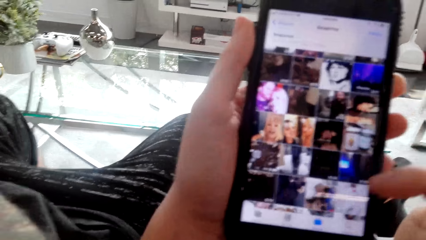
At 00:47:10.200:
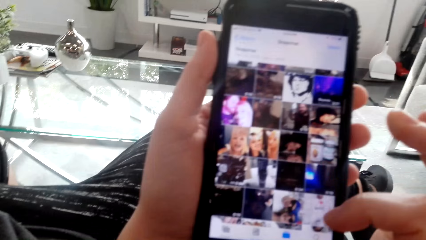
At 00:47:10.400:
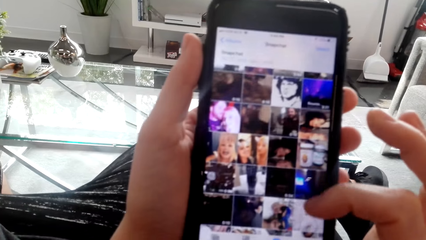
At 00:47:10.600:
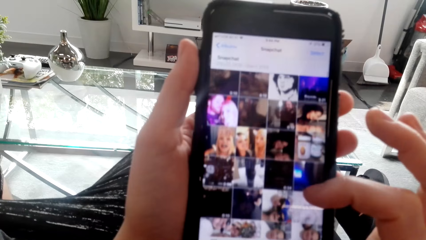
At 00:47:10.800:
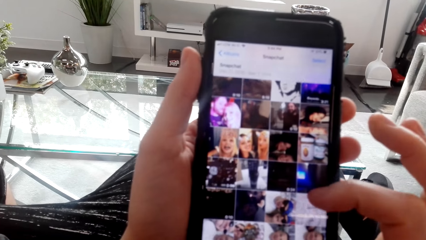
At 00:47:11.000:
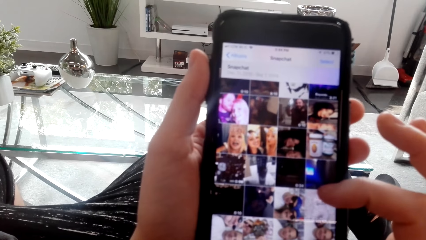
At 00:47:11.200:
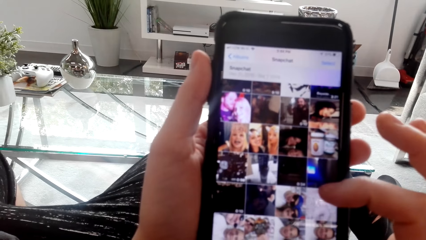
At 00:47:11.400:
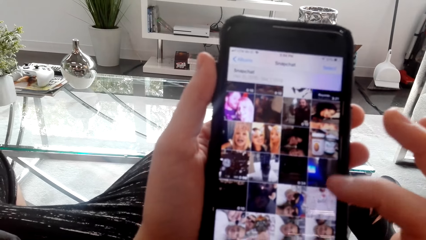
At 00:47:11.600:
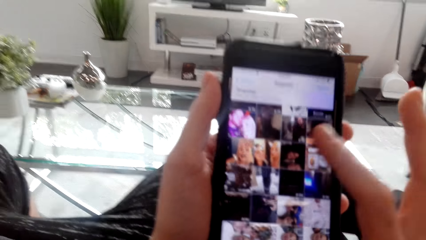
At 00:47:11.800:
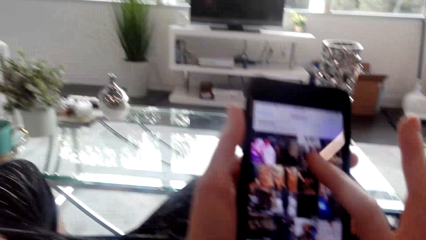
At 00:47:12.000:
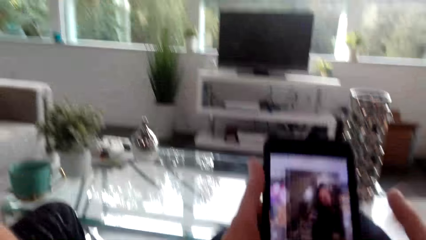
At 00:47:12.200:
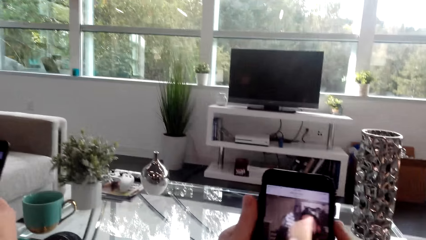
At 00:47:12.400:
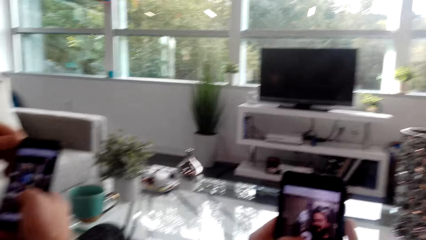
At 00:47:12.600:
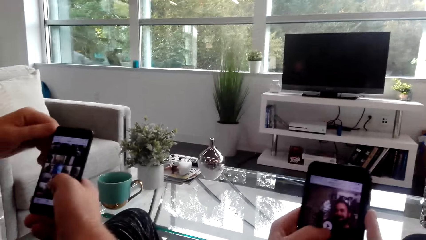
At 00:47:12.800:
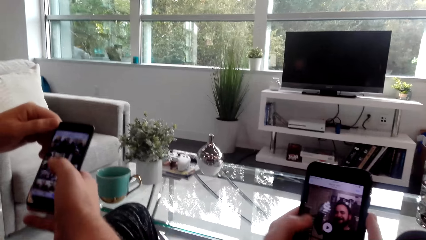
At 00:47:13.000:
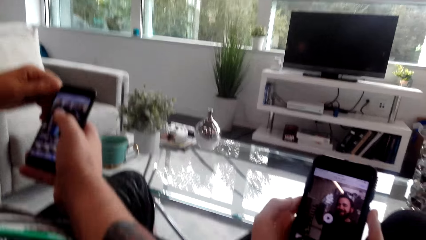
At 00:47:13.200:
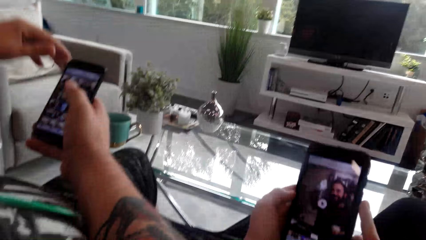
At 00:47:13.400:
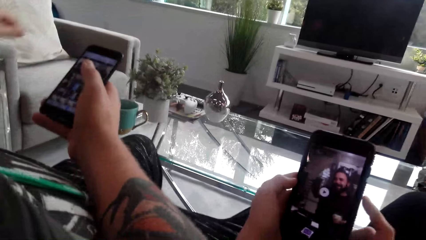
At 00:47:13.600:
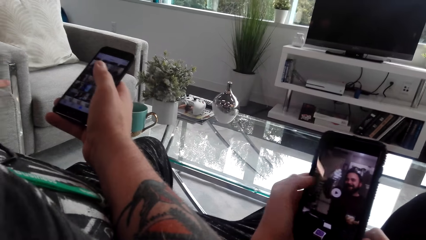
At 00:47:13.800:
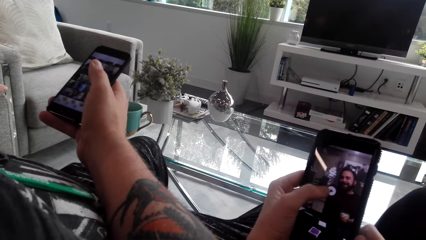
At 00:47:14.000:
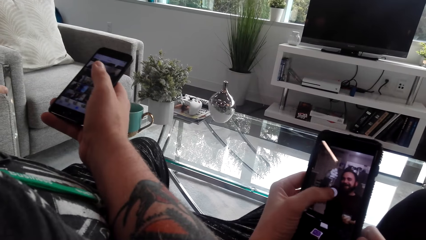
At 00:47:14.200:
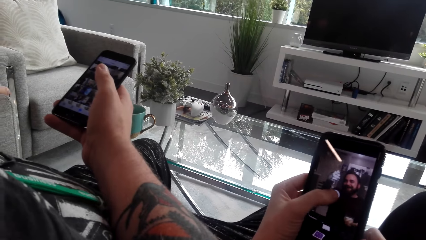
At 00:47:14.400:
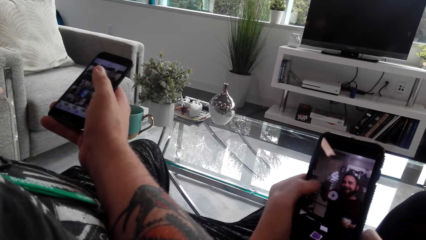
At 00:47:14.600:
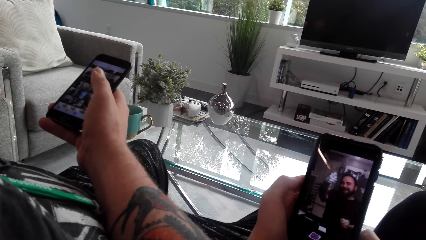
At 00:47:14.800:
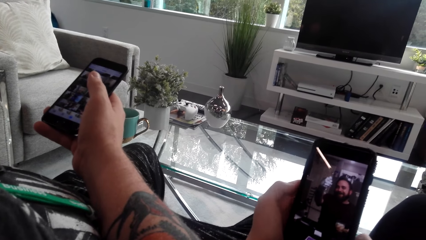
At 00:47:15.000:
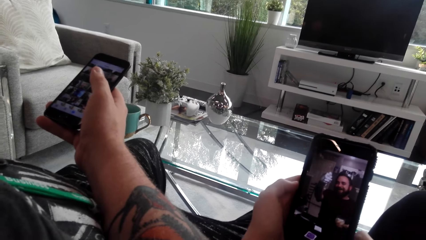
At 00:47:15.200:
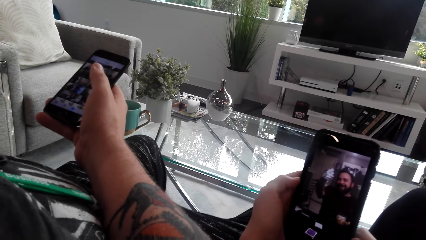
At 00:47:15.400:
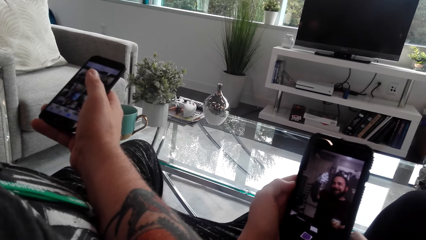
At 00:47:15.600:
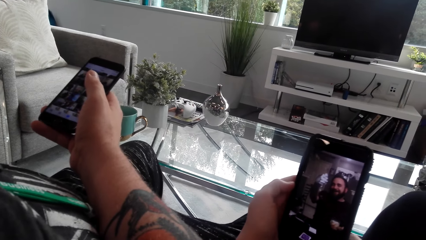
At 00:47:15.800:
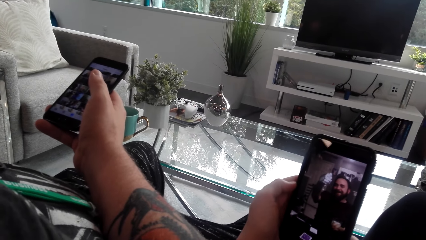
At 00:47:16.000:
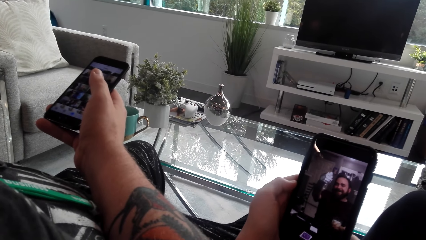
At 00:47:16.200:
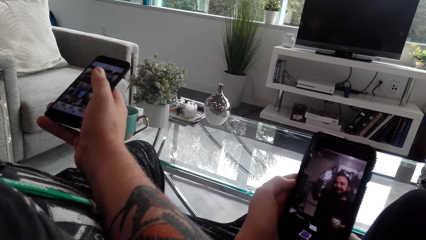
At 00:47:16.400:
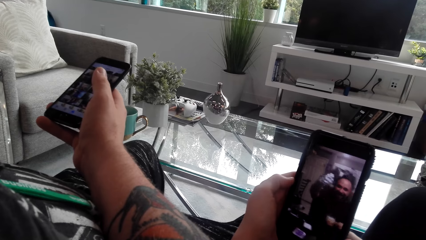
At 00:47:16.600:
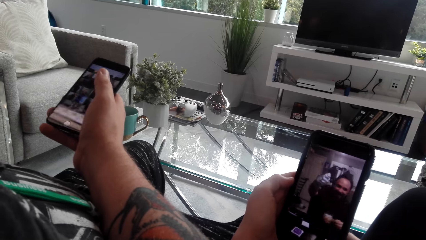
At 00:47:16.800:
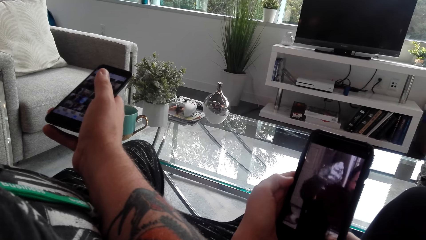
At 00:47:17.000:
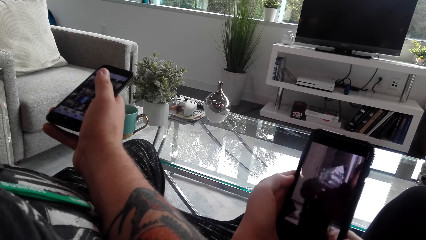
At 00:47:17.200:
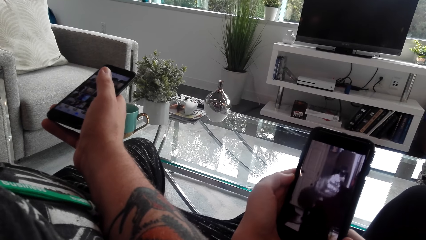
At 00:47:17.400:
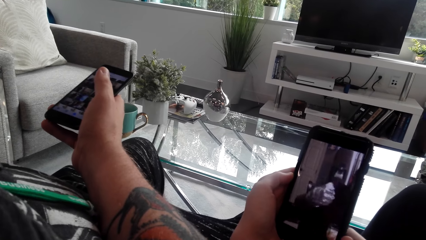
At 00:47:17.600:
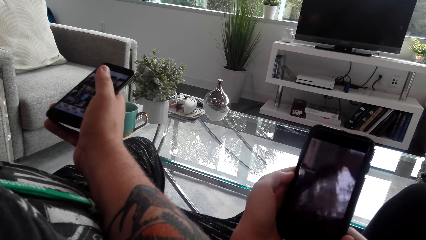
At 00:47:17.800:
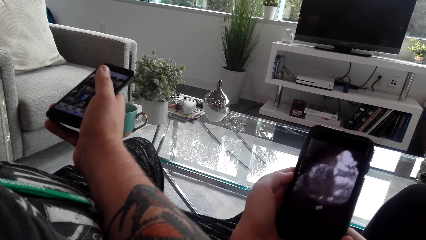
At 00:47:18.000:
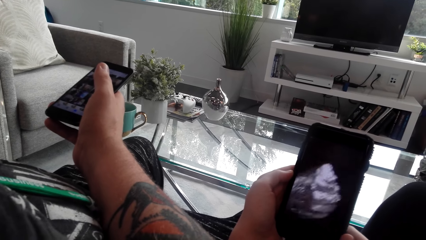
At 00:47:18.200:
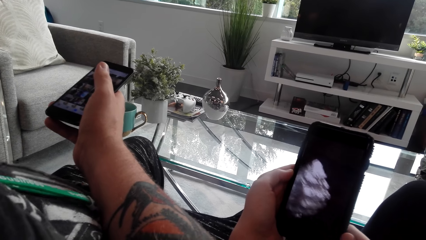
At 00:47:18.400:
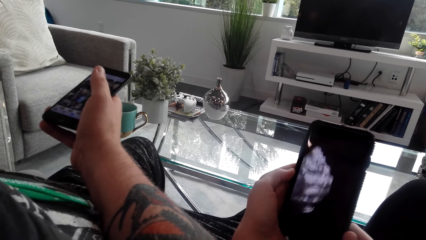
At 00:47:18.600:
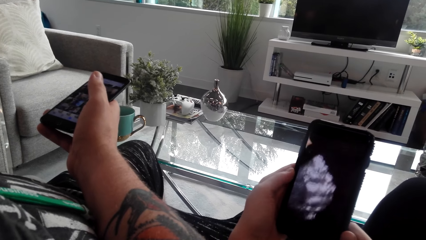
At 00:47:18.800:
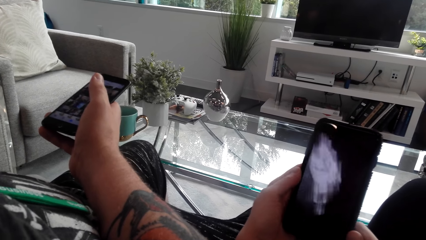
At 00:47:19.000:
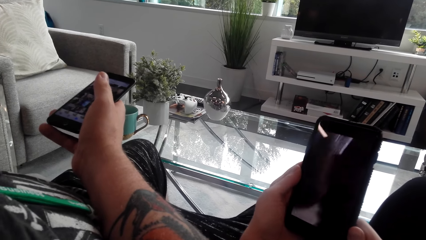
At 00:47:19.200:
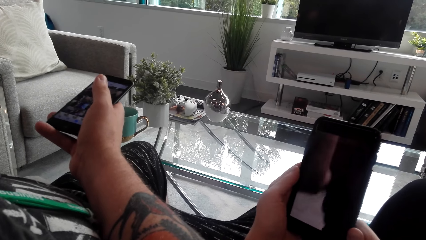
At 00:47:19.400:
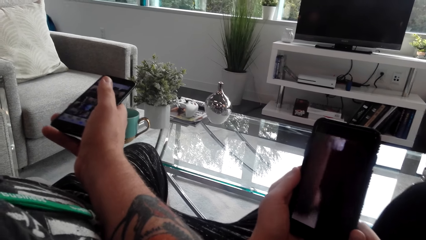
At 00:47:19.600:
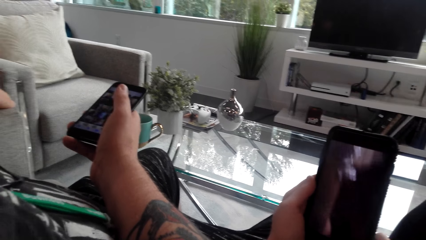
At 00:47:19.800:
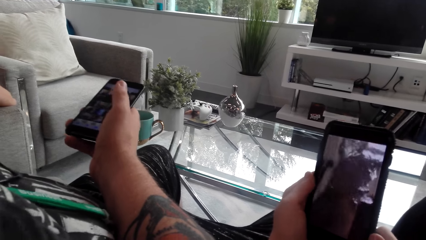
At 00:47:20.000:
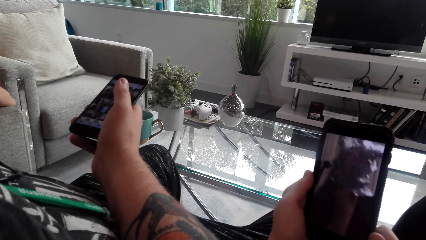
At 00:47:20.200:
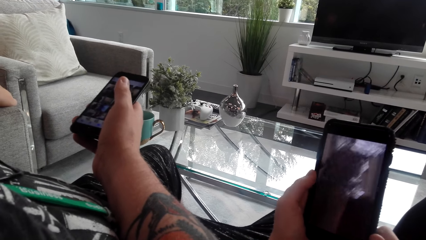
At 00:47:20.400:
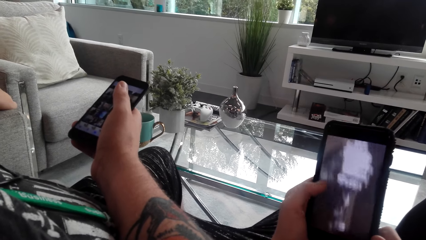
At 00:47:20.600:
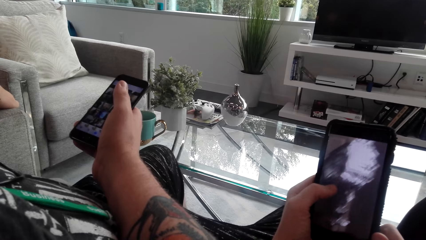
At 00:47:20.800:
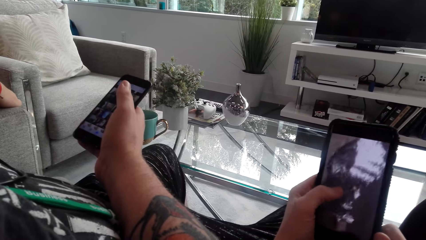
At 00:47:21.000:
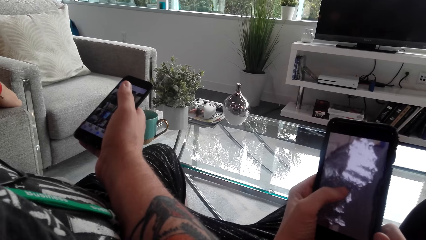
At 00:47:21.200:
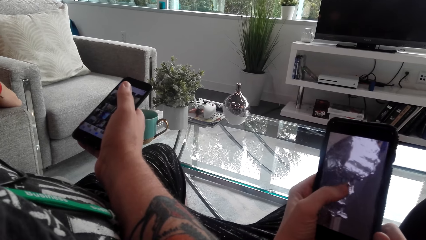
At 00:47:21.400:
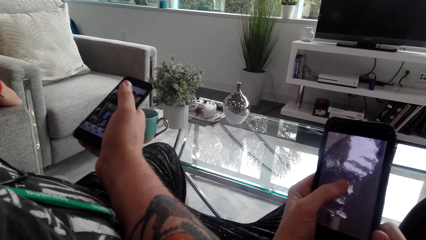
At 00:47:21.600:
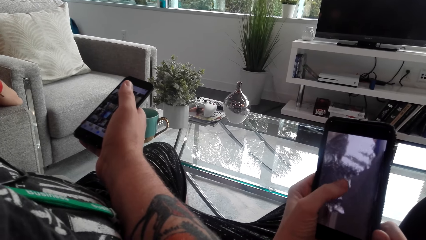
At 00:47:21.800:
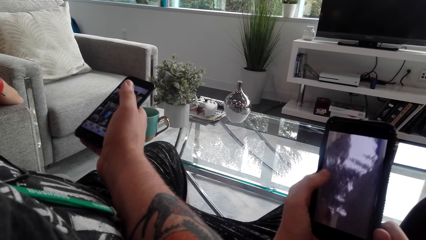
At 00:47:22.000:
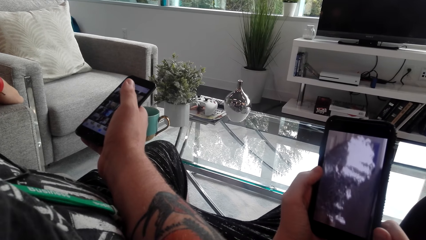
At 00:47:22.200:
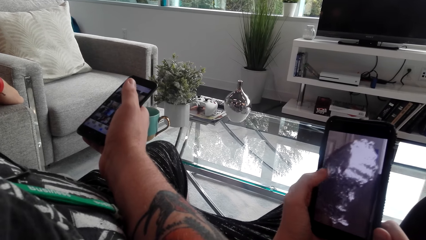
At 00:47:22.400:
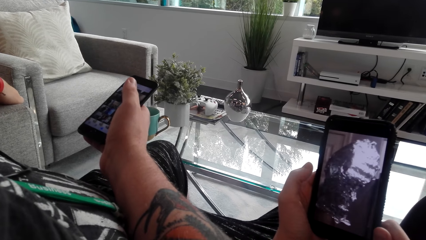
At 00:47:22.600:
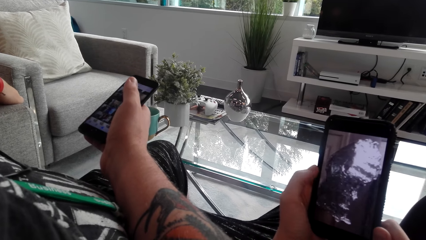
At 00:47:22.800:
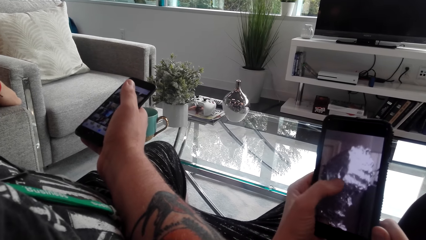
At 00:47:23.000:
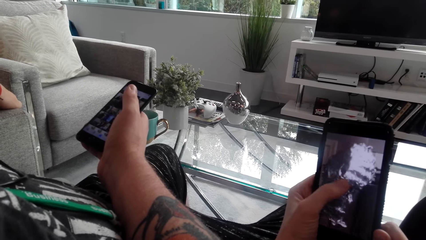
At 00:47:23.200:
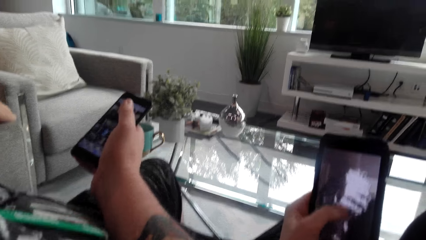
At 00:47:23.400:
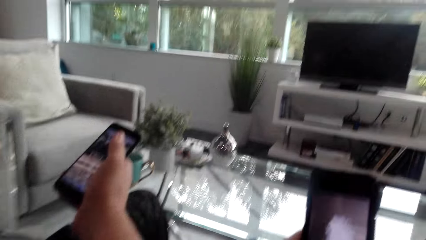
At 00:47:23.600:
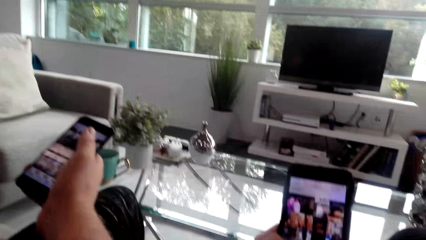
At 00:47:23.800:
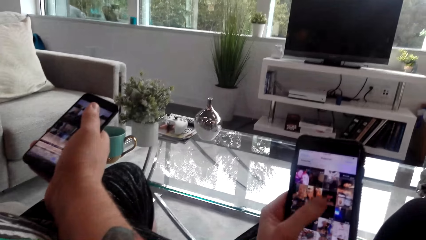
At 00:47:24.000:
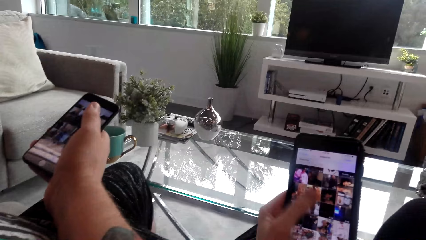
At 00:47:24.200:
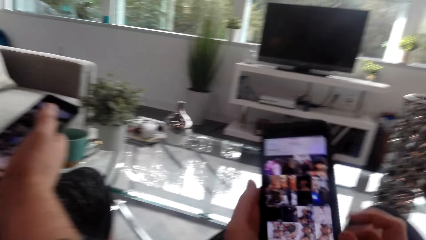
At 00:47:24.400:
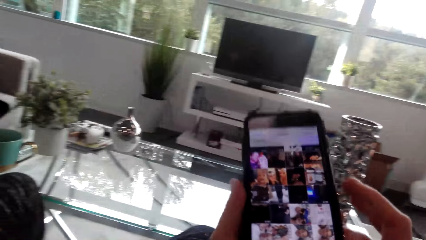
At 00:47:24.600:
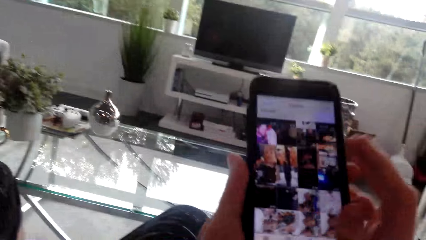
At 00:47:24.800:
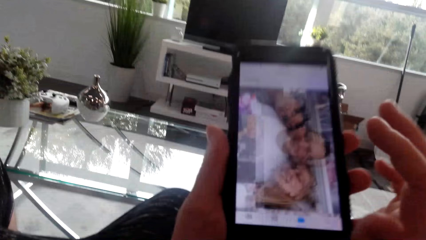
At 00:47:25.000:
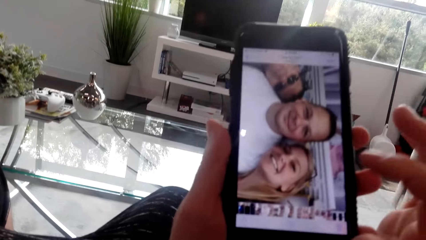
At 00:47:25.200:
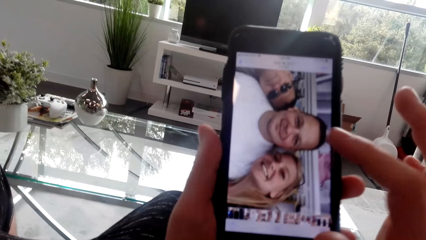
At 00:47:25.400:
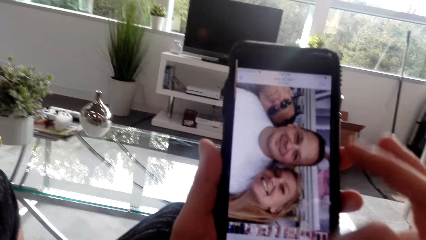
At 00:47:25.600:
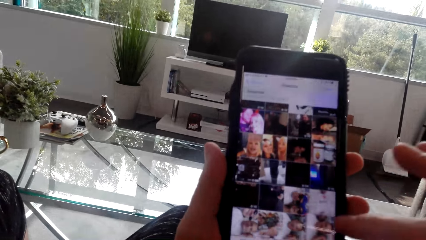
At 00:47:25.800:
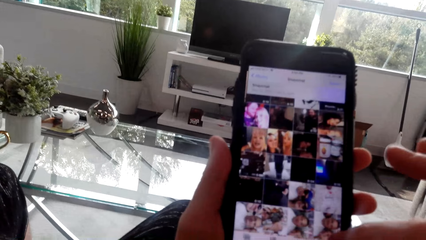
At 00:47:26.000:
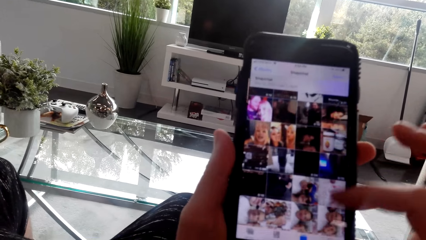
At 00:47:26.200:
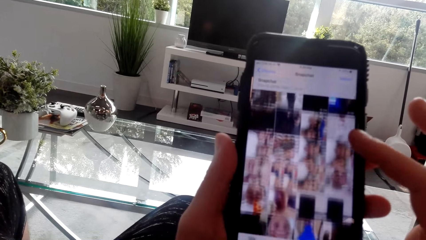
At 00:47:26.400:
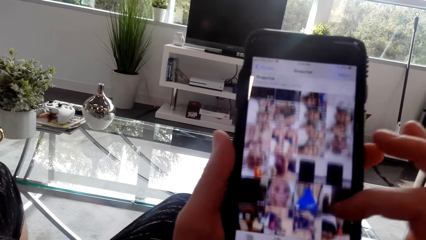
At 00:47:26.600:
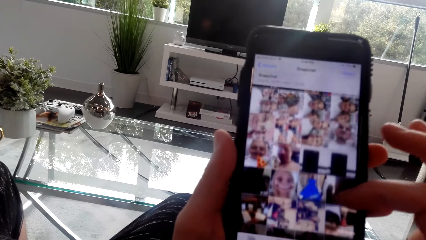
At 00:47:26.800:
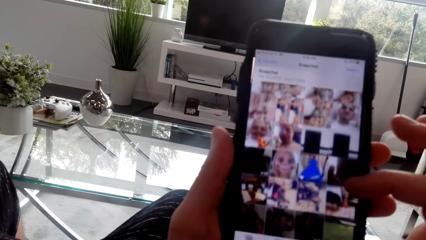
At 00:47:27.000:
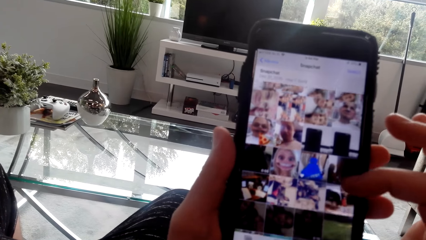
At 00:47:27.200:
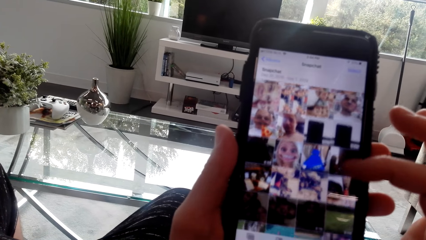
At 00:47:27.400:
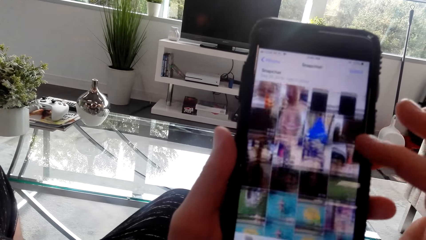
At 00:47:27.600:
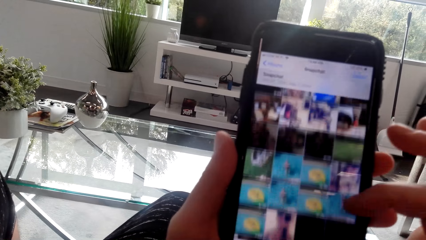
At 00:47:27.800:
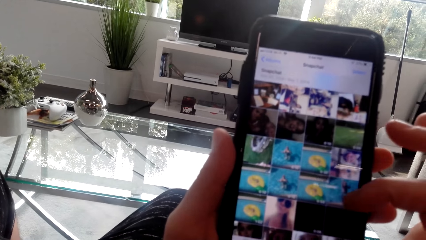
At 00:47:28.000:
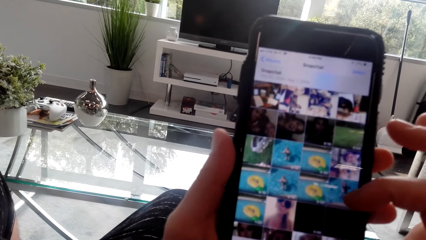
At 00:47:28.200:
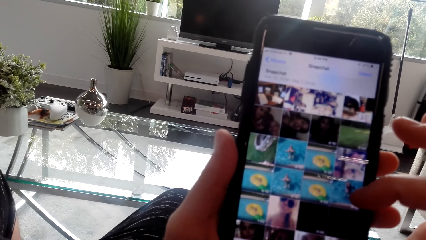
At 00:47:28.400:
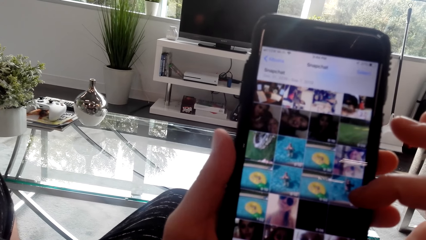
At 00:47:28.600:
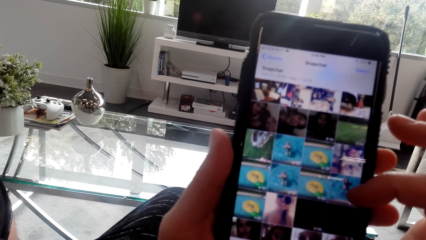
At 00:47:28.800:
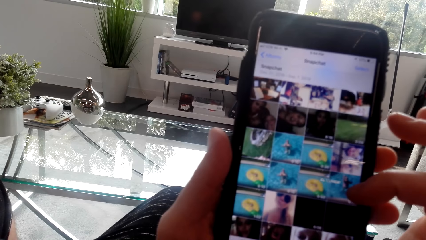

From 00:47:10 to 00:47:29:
A man uses her phone. The camera wearer uses her phone. They tap on the phone. They watch a video on the phone. They converse with the man. They use her phone and scroll on the phone.
